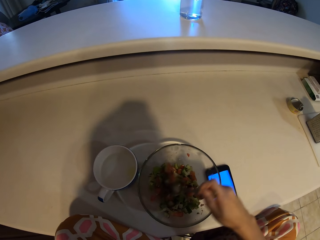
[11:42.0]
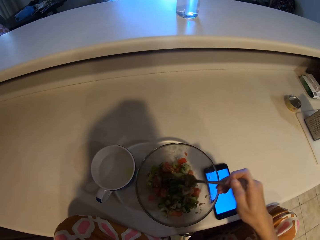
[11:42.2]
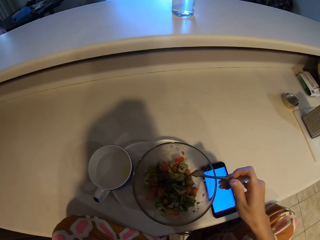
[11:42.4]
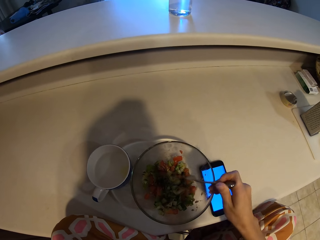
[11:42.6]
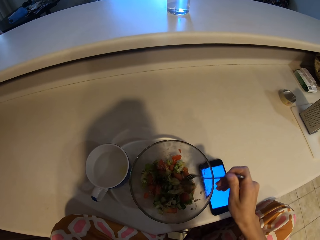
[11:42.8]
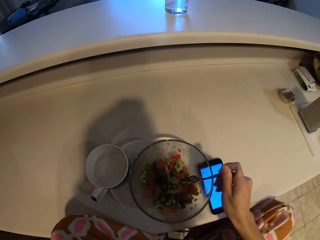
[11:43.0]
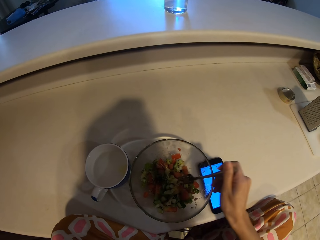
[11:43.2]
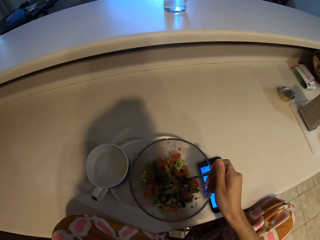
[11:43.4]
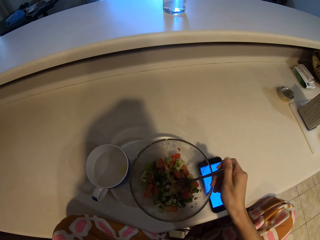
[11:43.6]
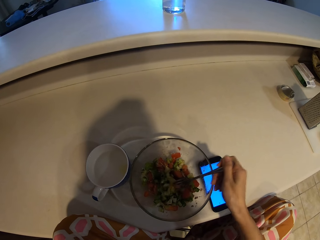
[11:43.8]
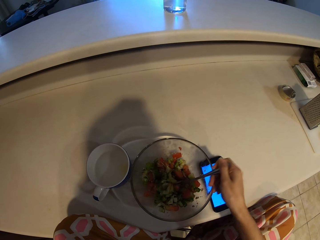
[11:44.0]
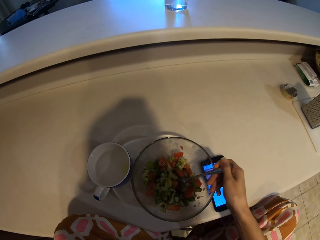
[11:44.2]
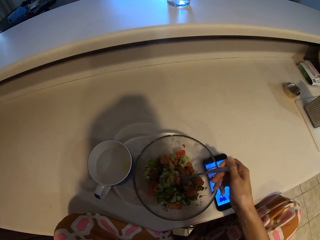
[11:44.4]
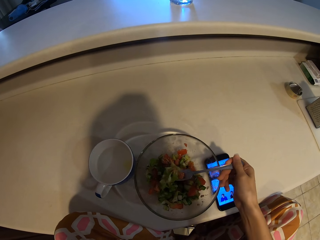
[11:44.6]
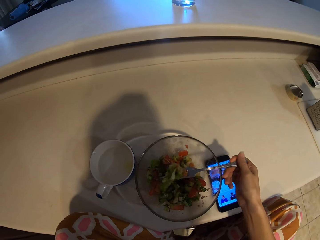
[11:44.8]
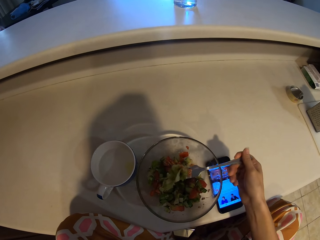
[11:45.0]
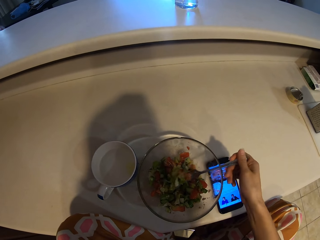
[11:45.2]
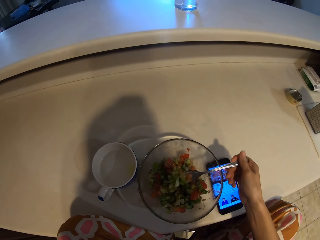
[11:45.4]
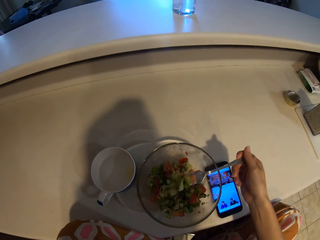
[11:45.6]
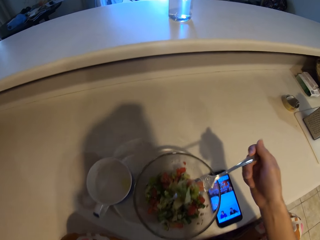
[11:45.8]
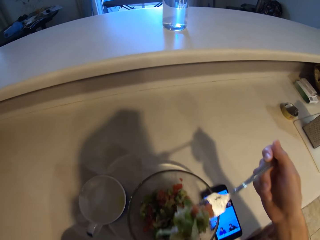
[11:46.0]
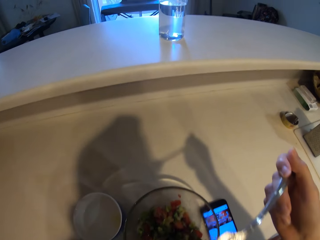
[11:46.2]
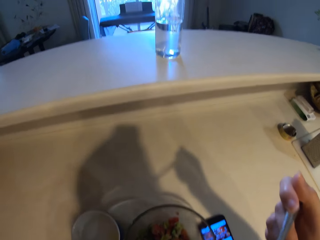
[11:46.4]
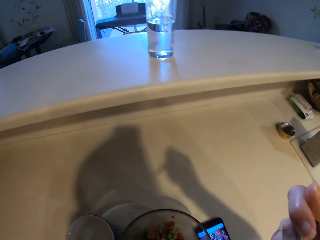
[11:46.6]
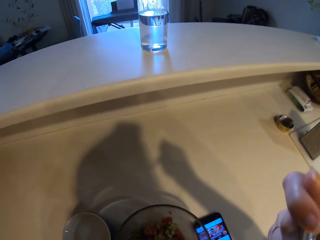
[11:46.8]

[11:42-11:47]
The camera wearer scoops the food. They lift the fork. They eat the food.

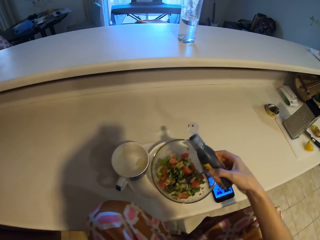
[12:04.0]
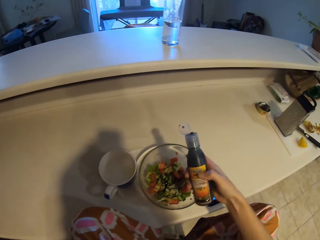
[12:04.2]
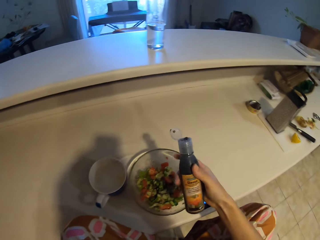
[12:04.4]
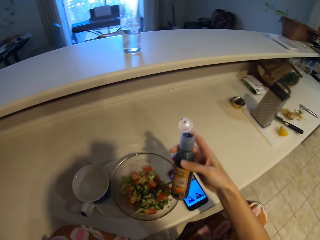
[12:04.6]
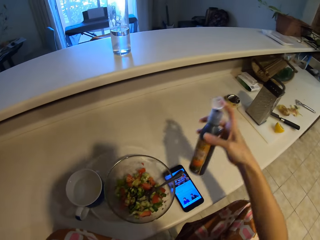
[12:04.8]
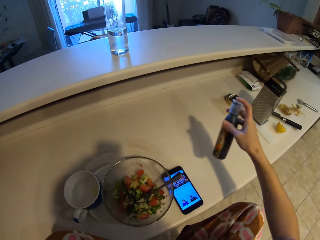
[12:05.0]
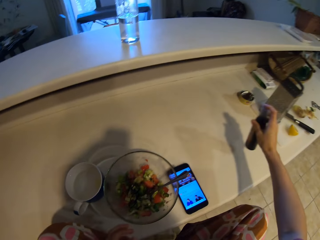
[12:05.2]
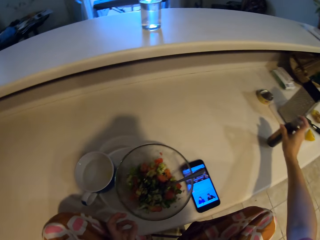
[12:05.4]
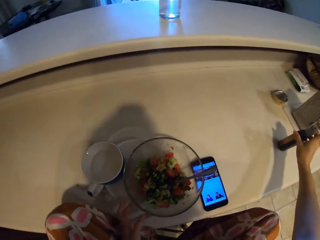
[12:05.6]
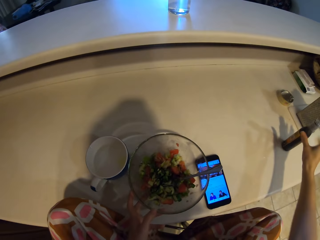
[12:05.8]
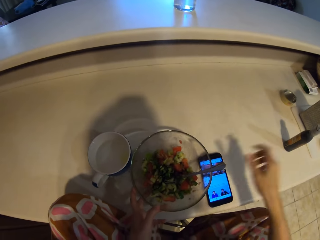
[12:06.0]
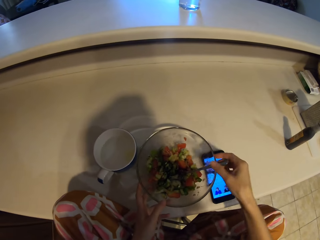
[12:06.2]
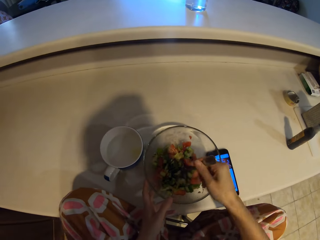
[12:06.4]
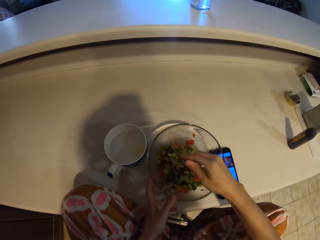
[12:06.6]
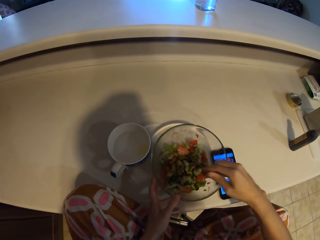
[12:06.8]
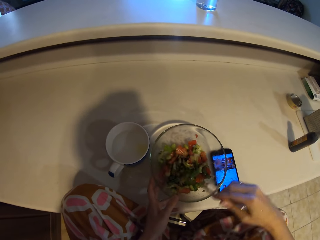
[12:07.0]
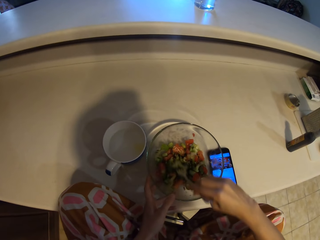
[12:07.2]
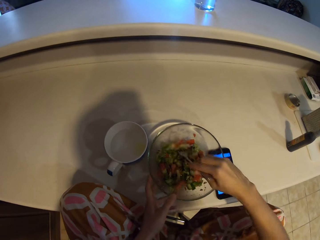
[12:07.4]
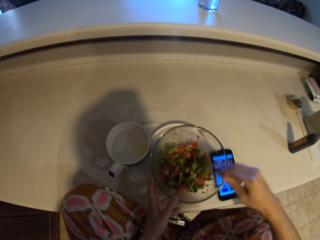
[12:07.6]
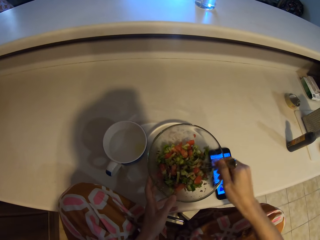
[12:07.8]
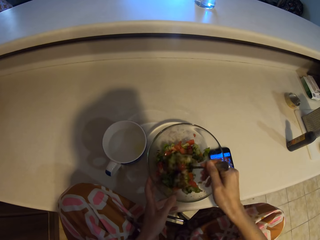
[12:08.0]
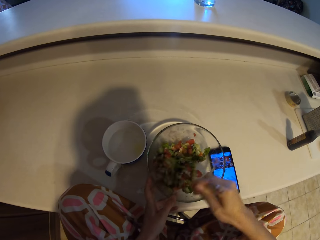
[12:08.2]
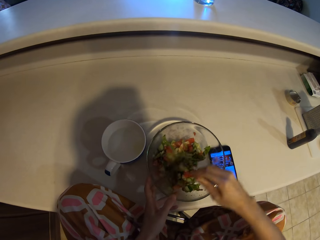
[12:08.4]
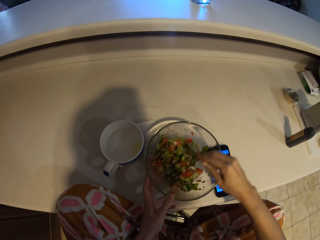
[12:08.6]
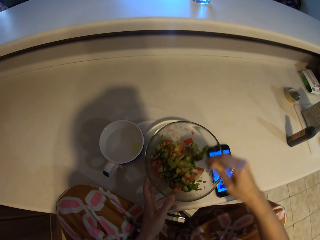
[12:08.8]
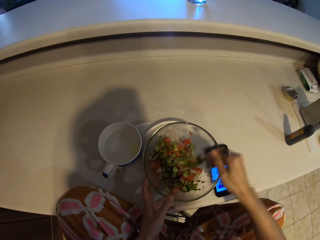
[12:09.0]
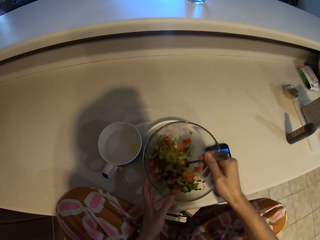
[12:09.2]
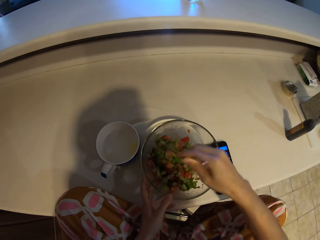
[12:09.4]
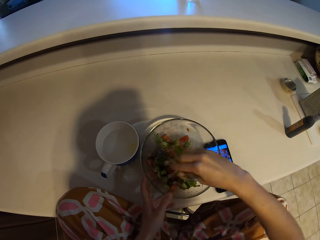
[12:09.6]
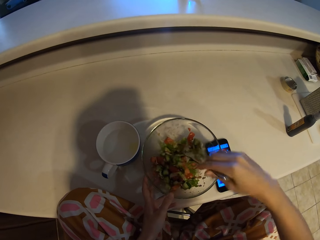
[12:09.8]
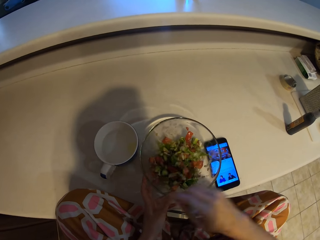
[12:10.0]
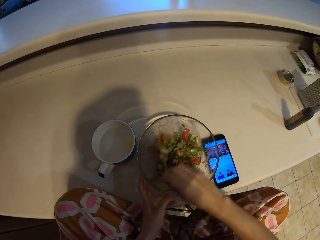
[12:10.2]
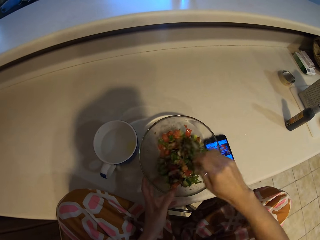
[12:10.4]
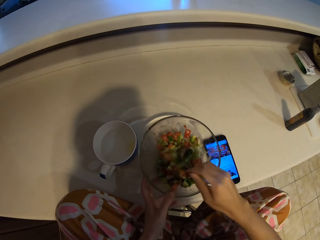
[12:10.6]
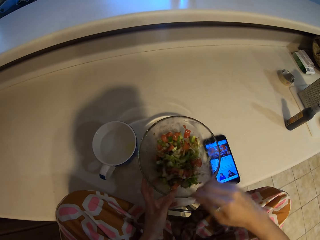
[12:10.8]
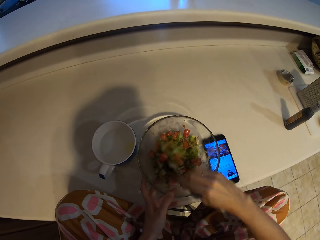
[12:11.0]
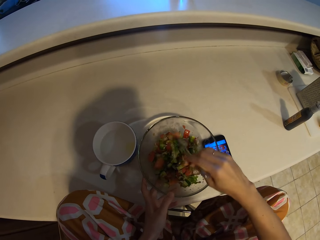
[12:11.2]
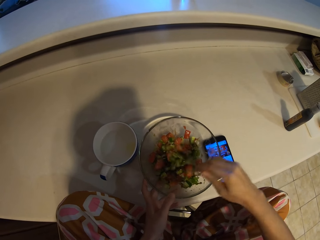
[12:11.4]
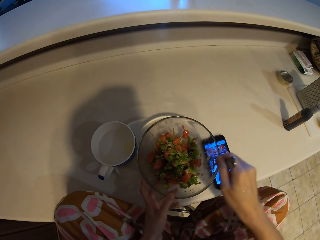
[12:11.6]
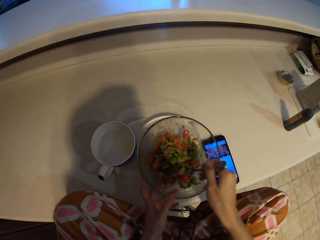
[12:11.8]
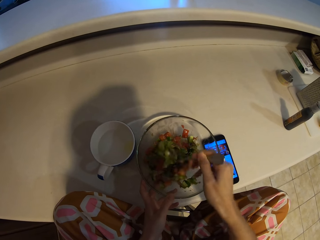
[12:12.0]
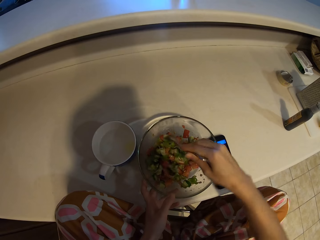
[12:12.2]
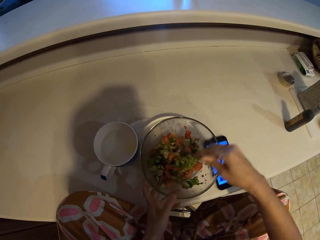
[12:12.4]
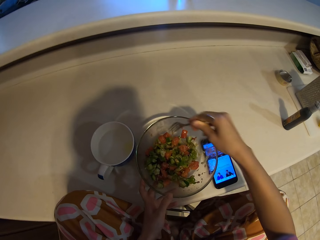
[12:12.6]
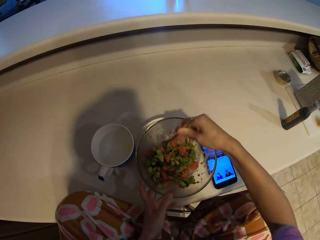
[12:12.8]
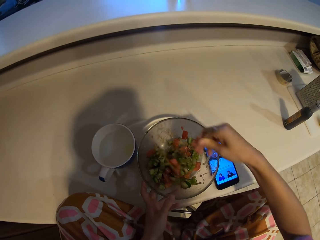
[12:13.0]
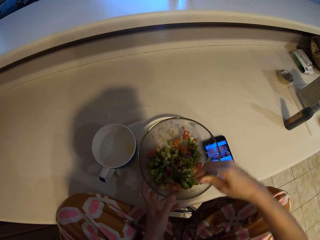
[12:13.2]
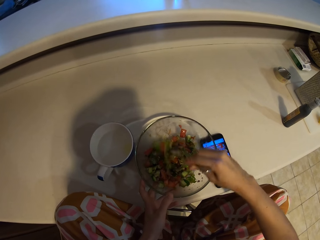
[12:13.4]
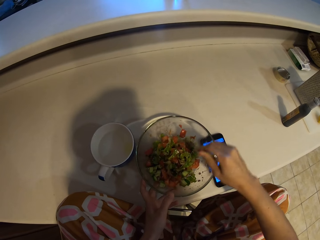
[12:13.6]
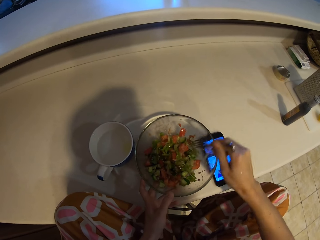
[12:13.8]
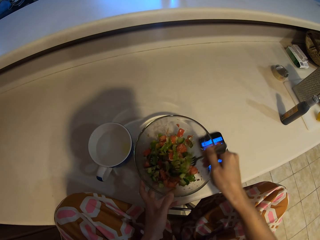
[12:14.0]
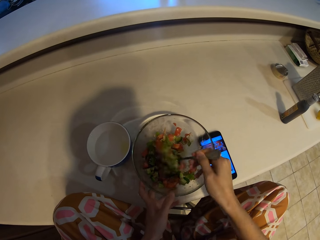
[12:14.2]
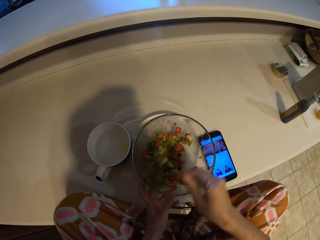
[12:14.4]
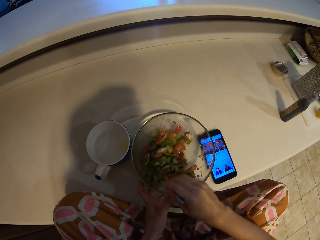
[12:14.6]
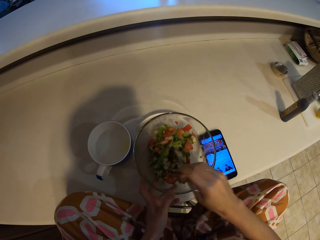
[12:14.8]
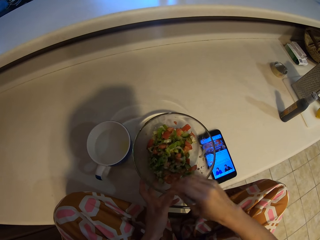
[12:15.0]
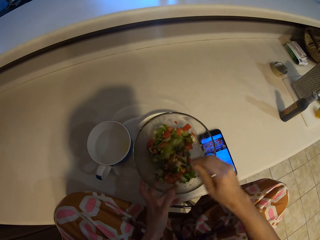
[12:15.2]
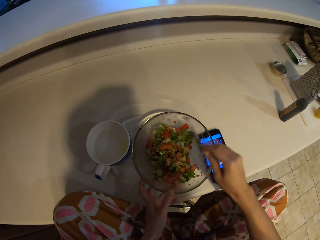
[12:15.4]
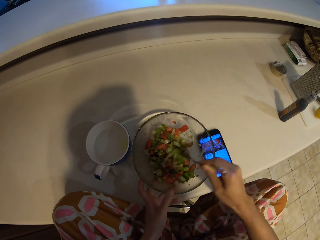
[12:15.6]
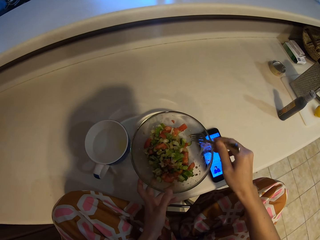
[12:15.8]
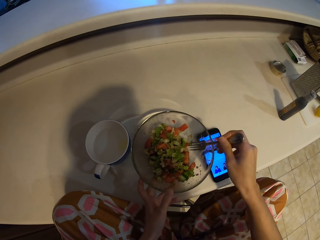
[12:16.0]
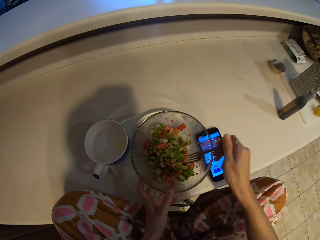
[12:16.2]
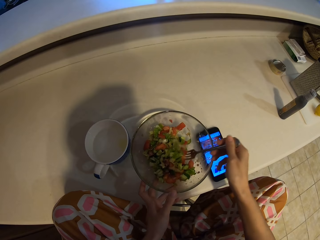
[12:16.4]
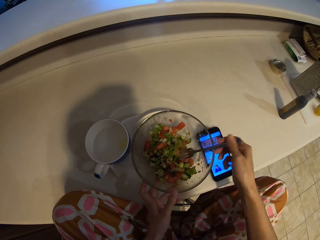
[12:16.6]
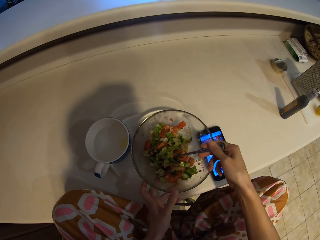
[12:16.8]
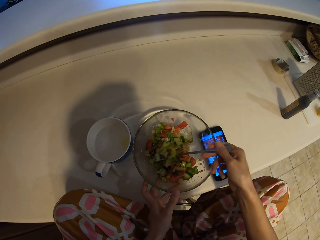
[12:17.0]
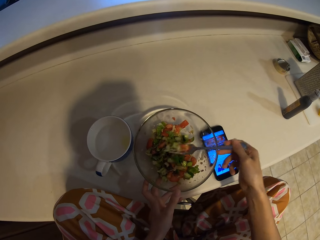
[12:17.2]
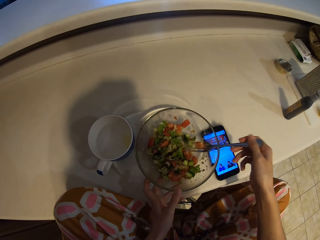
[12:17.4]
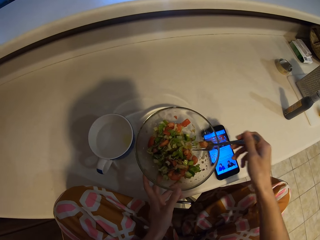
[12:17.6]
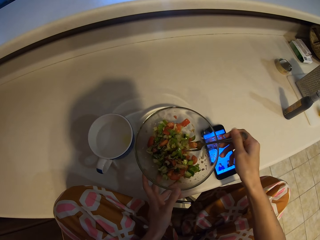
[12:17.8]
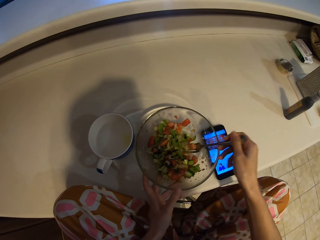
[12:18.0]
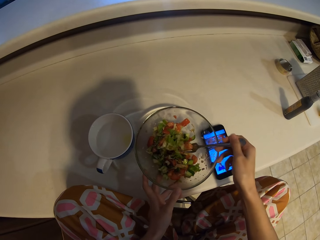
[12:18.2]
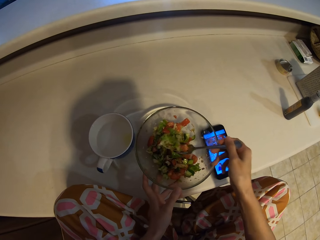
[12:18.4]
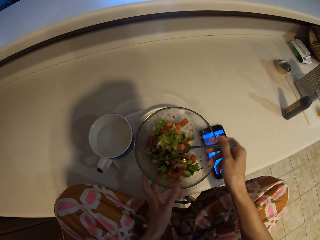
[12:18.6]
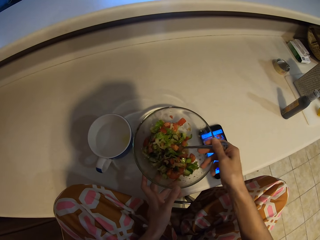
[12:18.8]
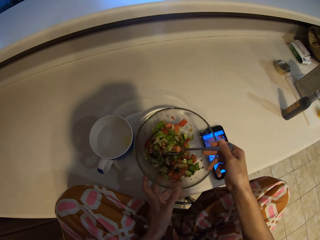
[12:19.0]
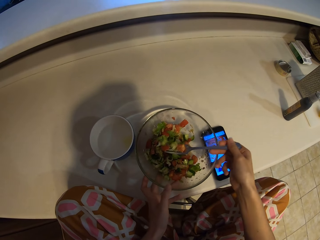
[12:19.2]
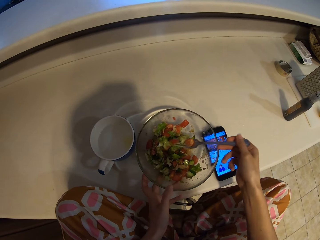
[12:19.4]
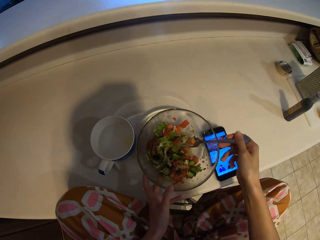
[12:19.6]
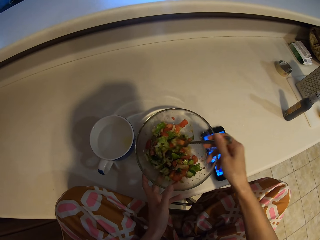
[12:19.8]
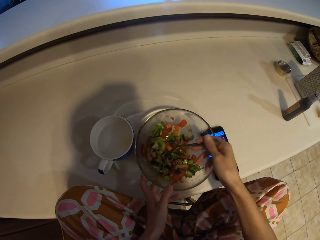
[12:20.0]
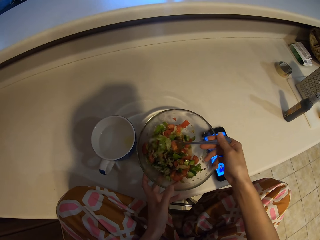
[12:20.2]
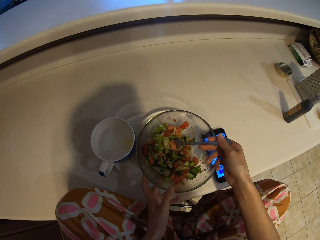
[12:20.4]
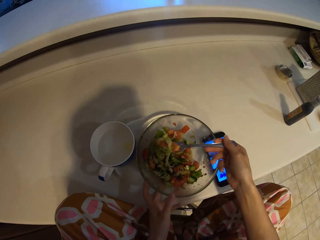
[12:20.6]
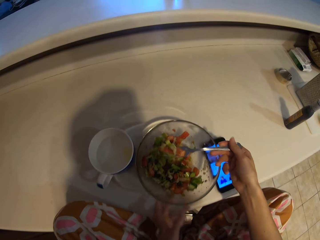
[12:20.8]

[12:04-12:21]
The camera wearer puts a bottle on the table. They cover the bottle. They stir the food. They scoop the food with the fork.
